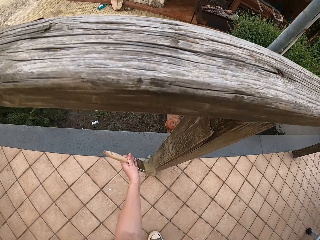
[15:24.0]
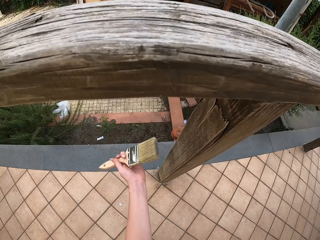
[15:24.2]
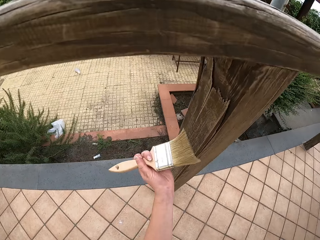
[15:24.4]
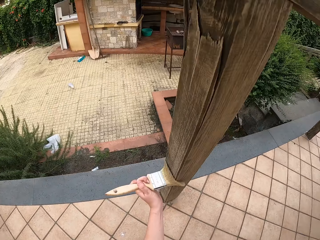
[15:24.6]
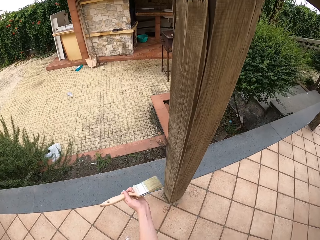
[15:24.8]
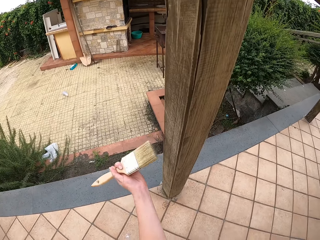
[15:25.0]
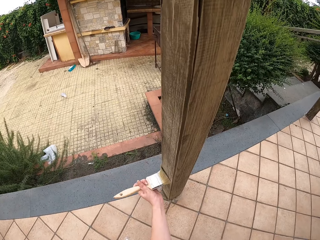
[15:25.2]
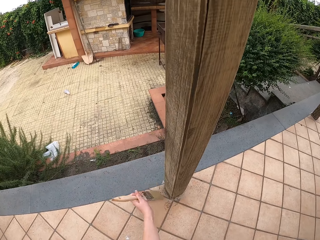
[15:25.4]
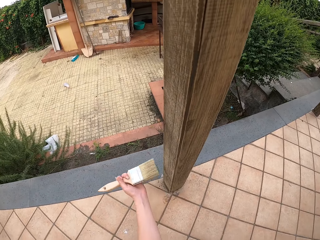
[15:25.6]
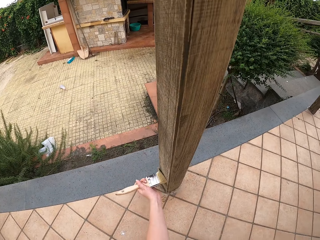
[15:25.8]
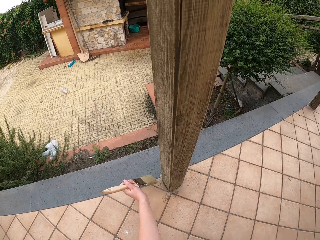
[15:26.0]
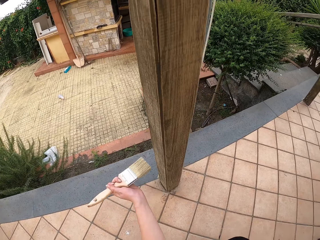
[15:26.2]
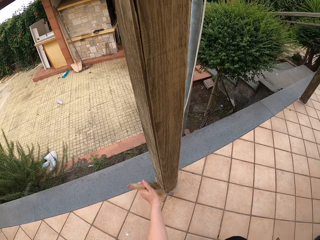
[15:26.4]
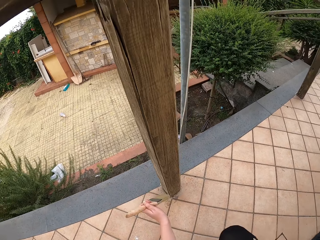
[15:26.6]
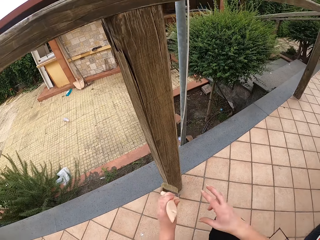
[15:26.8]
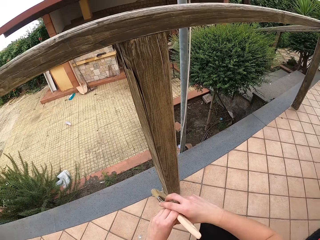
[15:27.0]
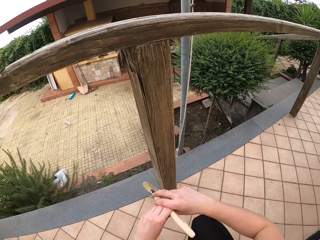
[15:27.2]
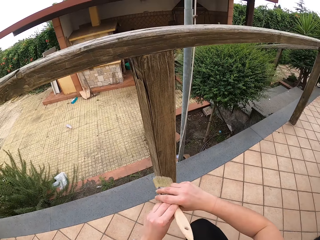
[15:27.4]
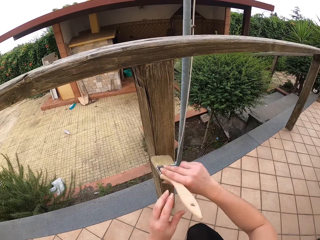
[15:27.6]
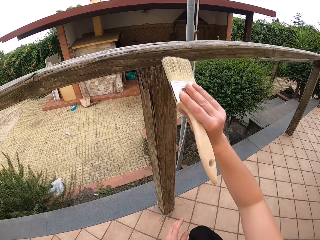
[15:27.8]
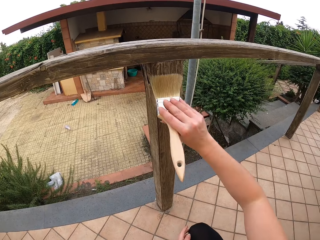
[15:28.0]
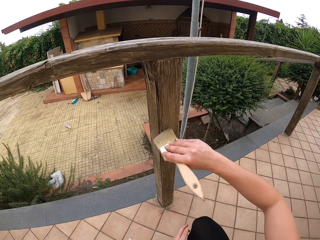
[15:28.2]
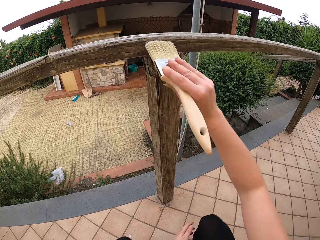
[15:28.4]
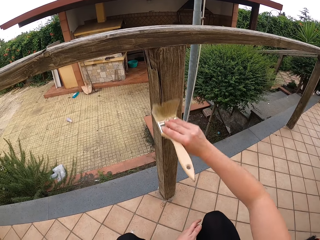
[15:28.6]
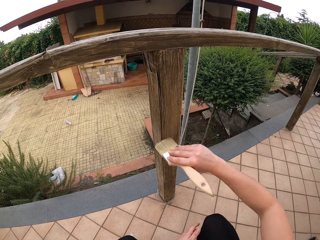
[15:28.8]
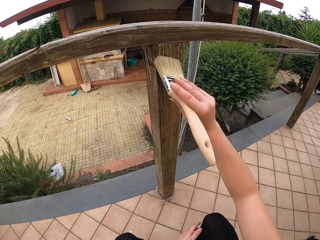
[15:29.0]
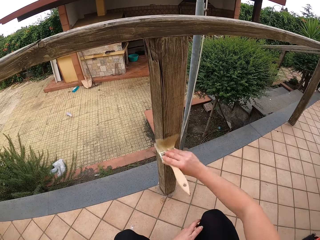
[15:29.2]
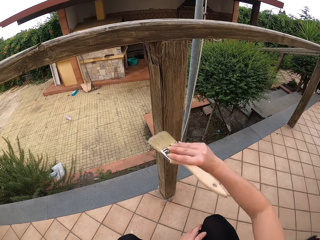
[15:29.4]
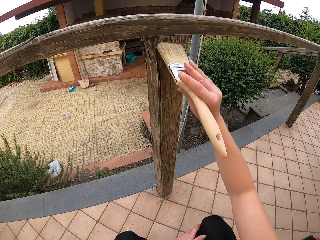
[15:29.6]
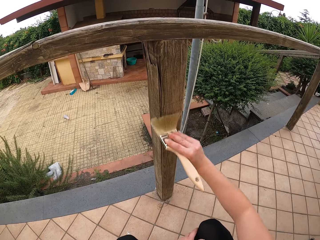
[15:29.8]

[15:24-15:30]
The camera wearer bends over the rail. She stops brushing. She passes the brush back to her right hand. She continues to brush the pole of the rail.
